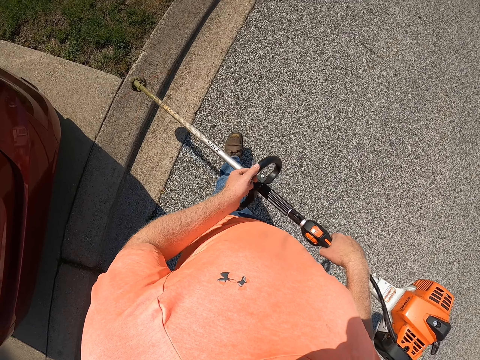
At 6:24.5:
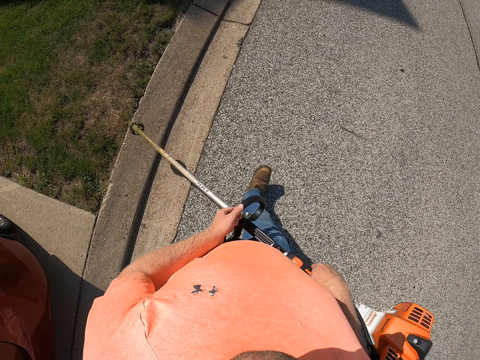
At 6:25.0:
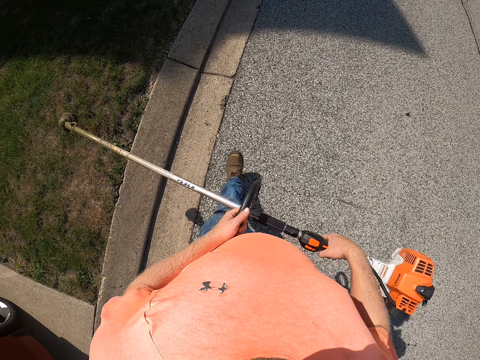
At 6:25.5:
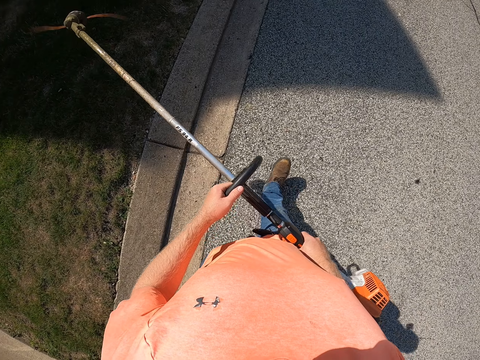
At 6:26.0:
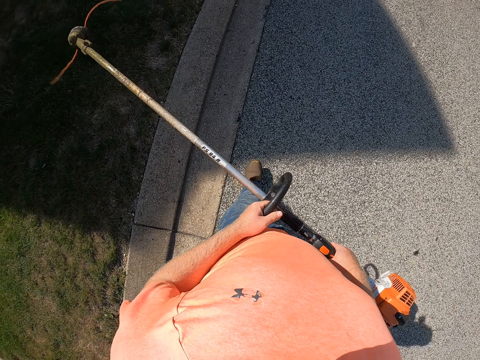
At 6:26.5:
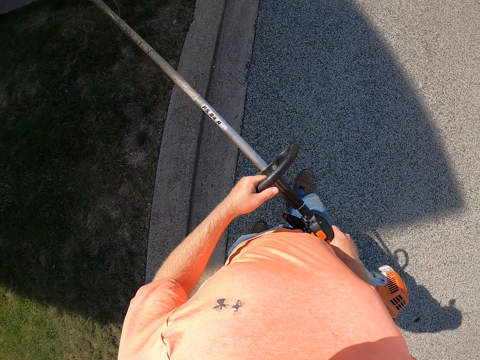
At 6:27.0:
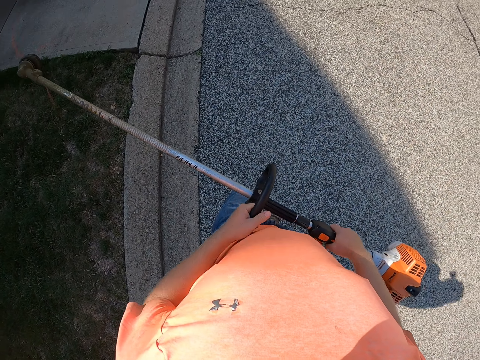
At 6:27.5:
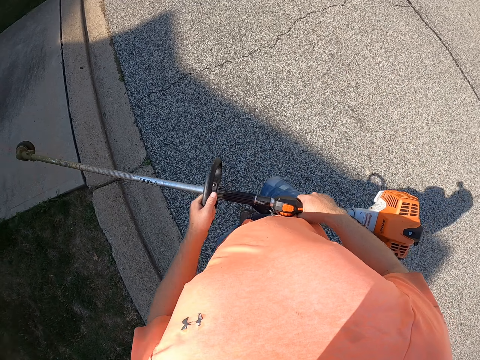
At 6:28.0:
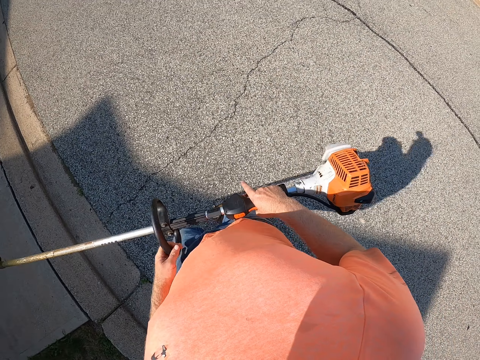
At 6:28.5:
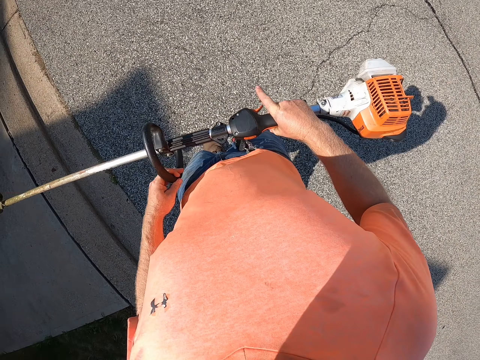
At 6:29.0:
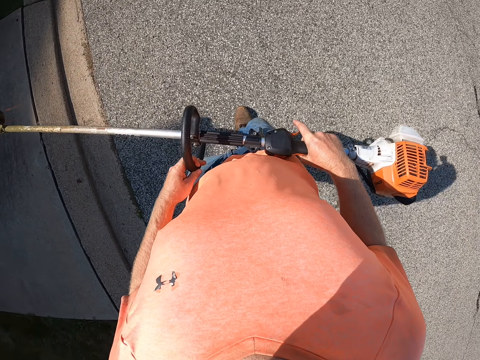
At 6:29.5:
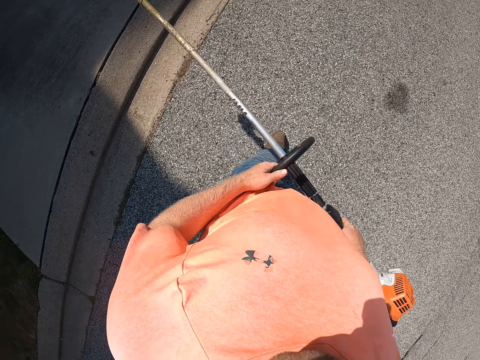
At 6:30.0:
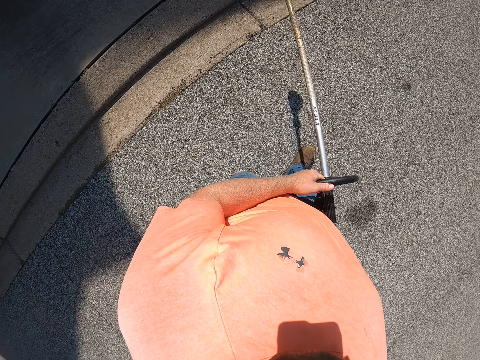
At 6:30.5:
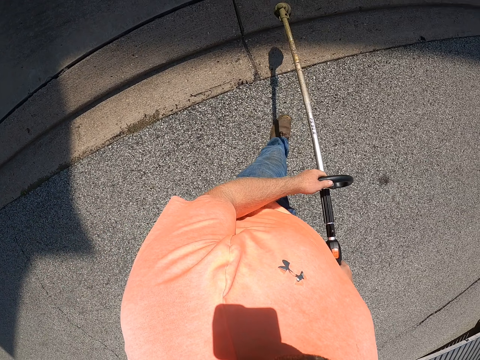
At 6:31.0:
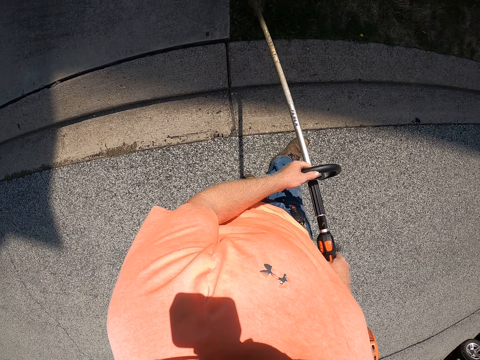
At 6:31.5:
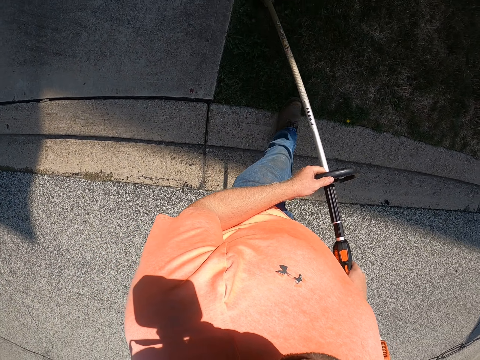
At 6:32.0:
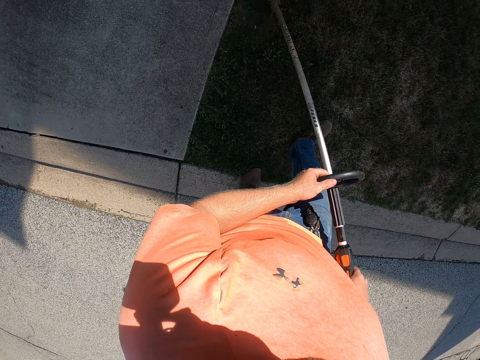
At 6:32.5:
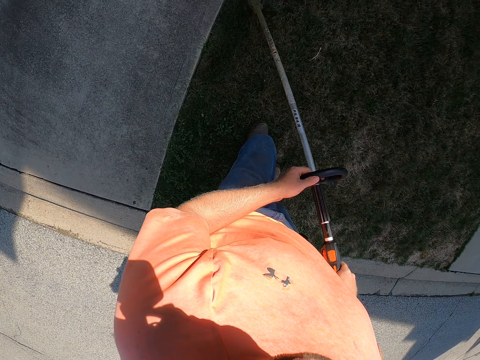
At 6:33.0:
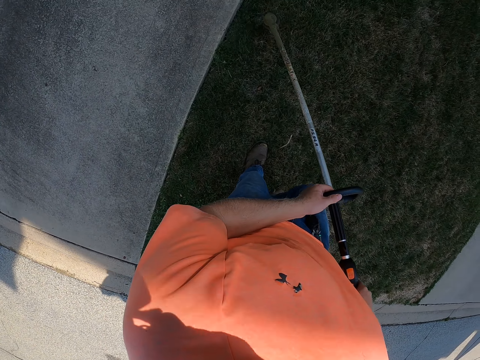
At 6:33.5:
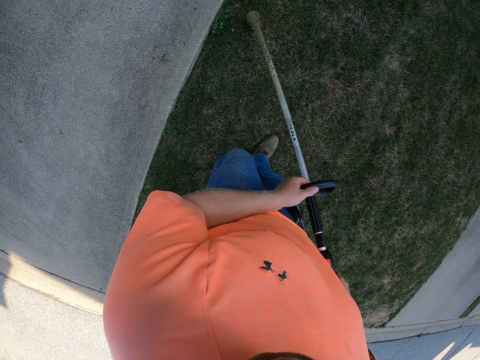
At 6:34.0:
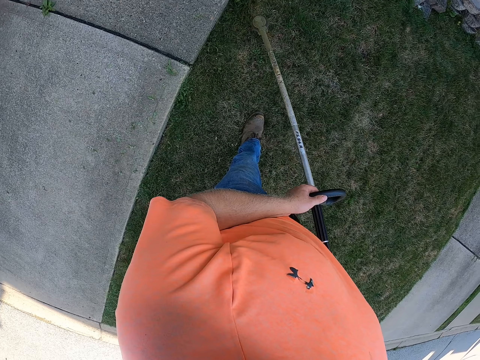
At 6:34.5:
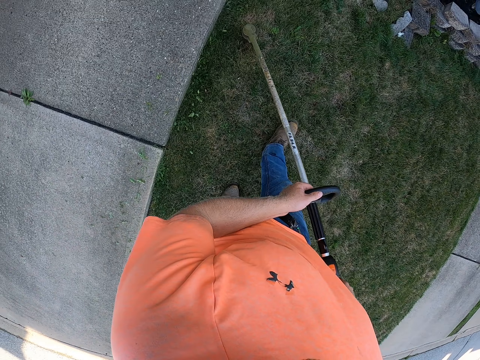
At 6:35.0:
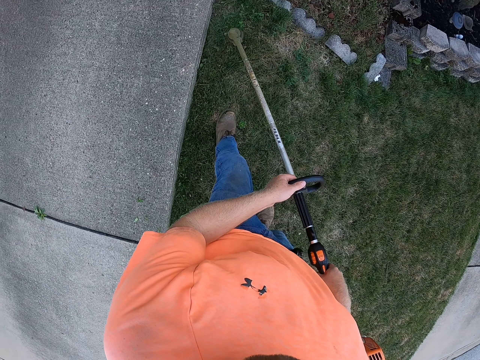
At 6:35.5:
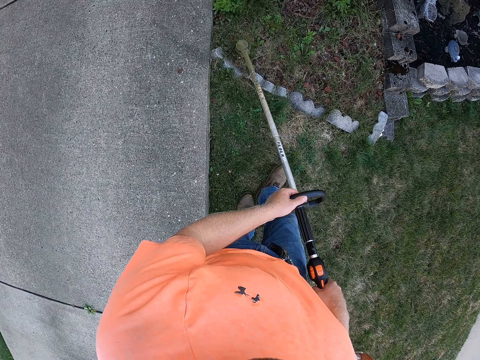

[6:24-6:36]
The camera wearer trims a lawn with the grass trimmer in both hands.

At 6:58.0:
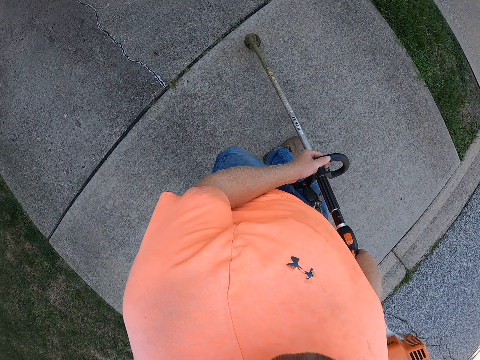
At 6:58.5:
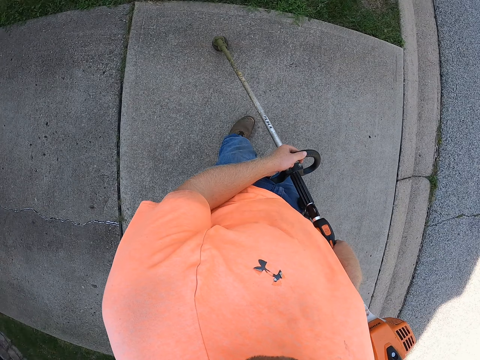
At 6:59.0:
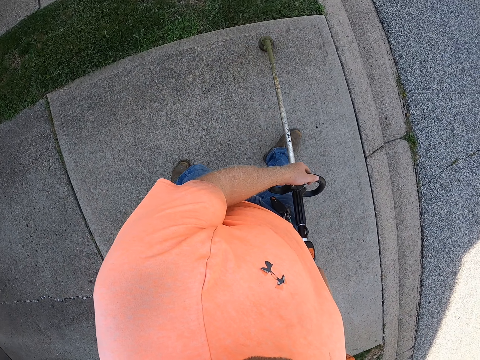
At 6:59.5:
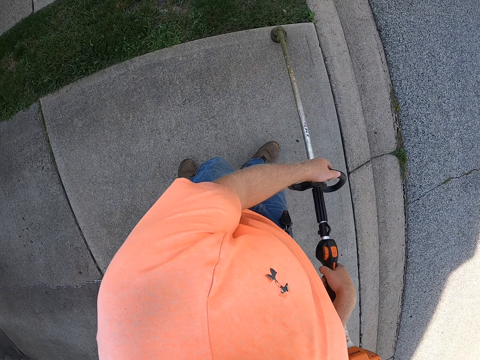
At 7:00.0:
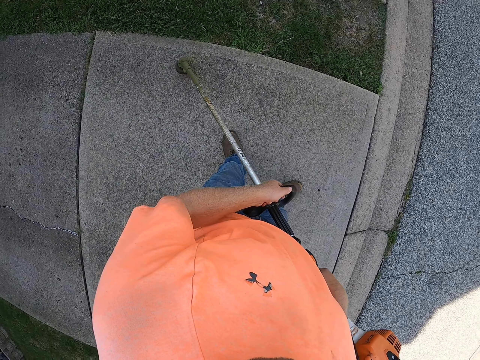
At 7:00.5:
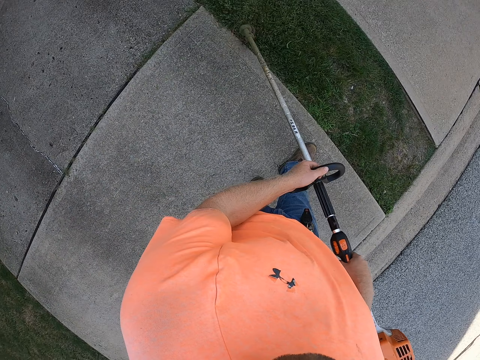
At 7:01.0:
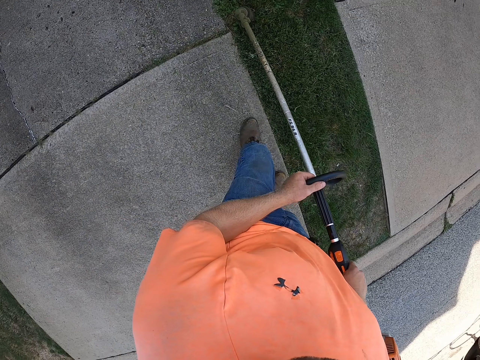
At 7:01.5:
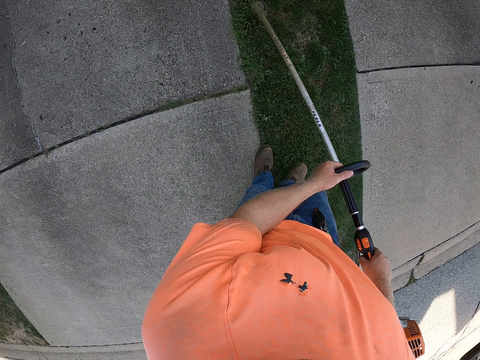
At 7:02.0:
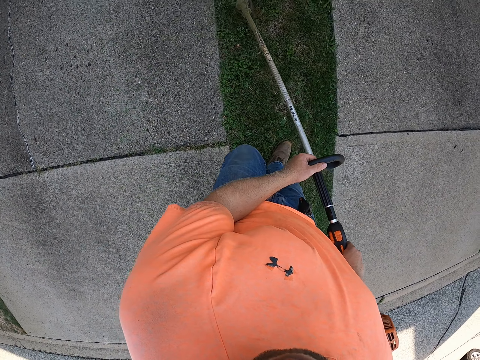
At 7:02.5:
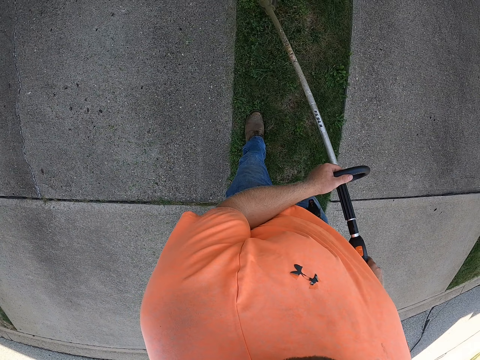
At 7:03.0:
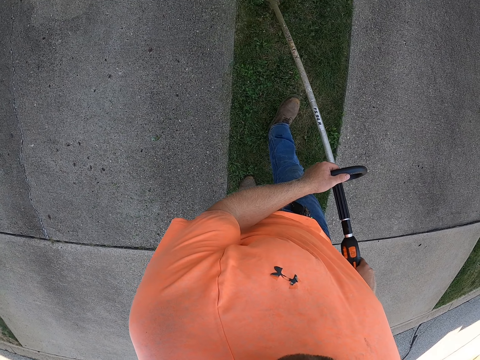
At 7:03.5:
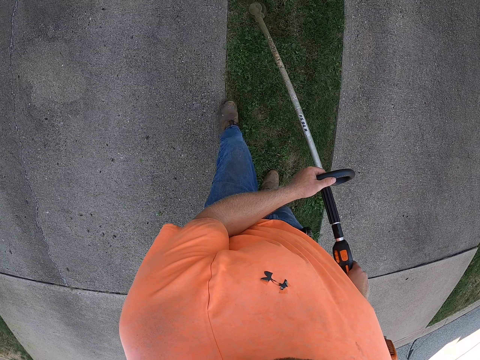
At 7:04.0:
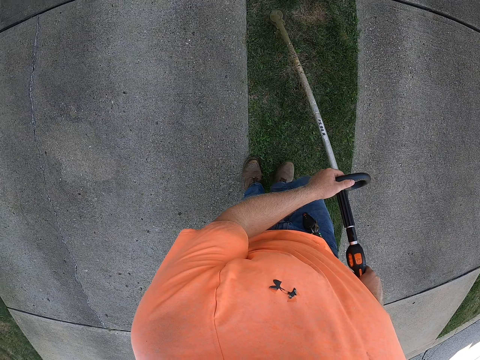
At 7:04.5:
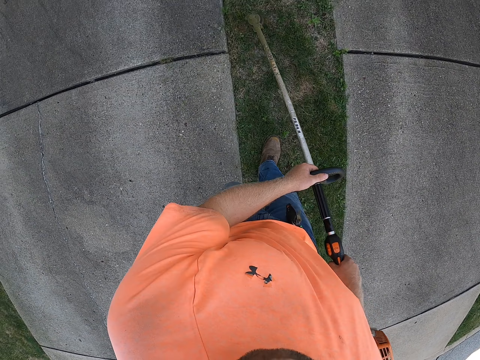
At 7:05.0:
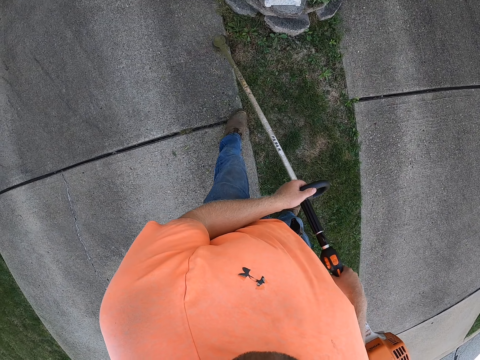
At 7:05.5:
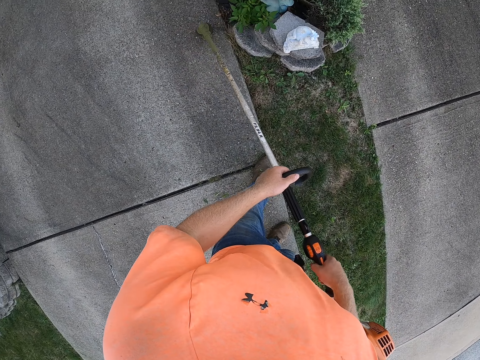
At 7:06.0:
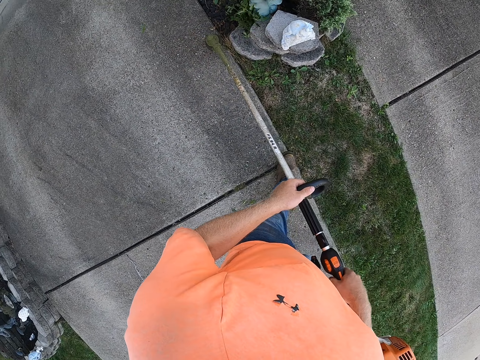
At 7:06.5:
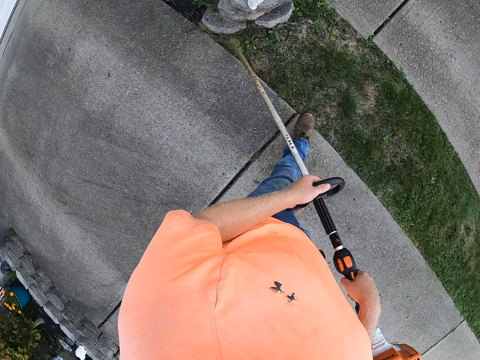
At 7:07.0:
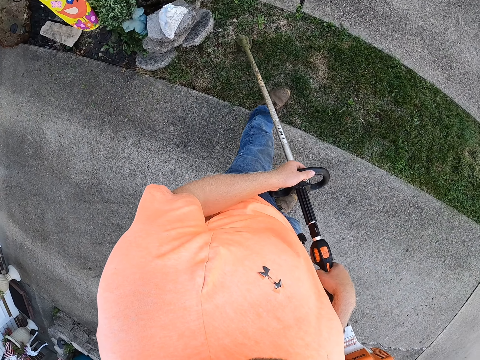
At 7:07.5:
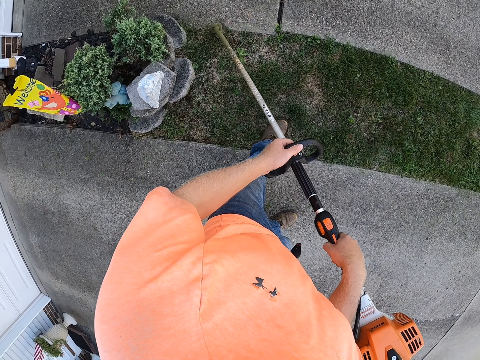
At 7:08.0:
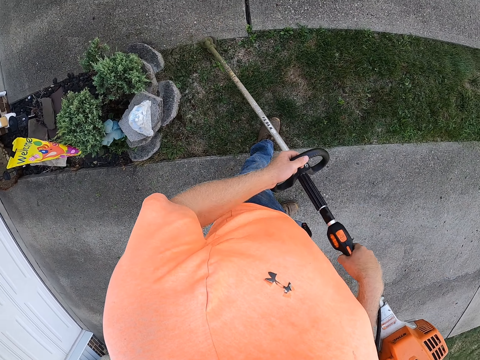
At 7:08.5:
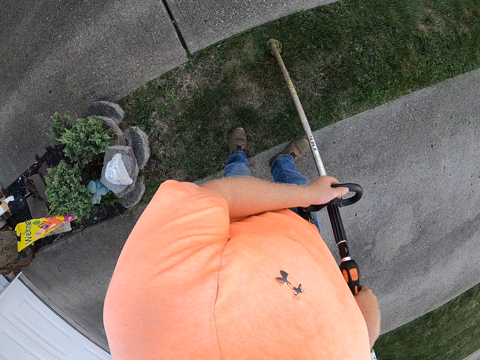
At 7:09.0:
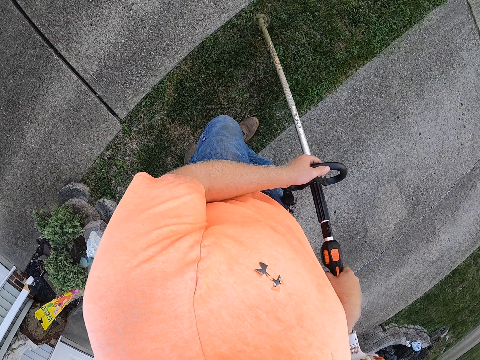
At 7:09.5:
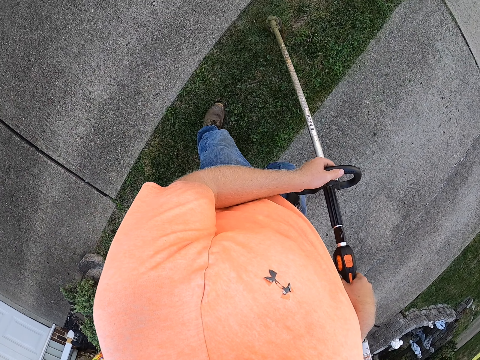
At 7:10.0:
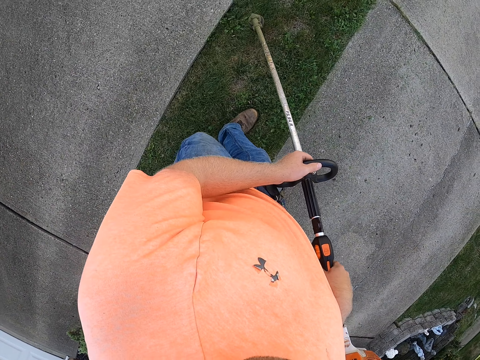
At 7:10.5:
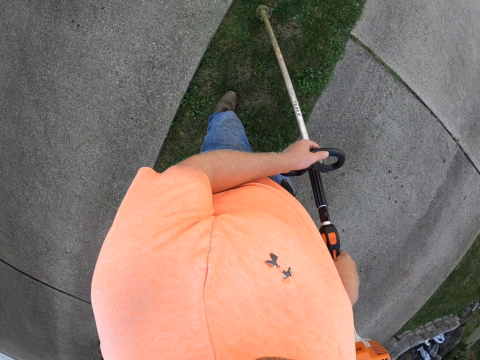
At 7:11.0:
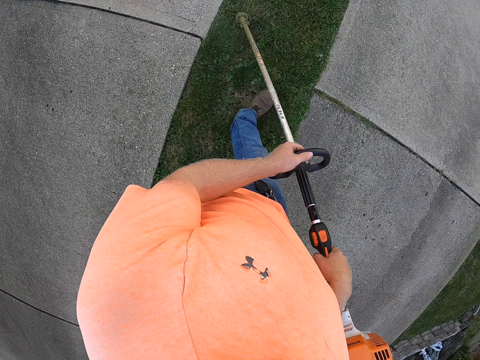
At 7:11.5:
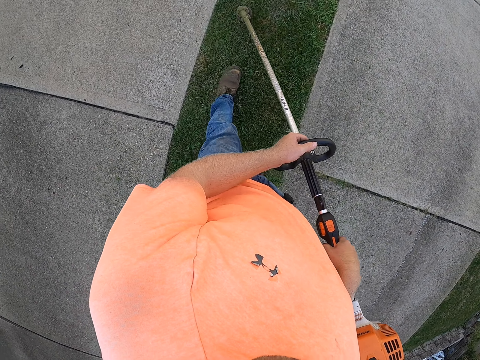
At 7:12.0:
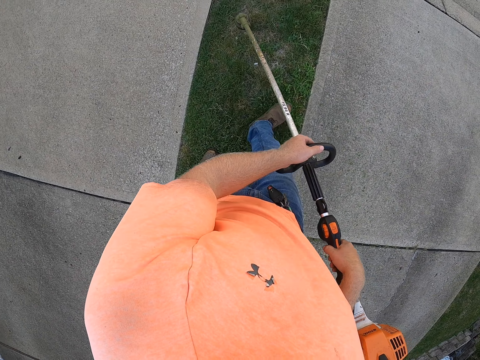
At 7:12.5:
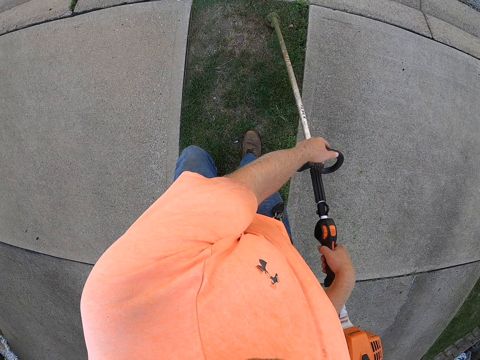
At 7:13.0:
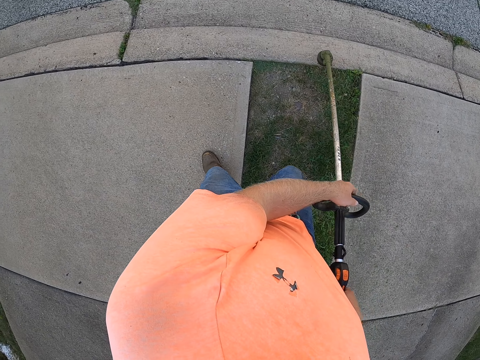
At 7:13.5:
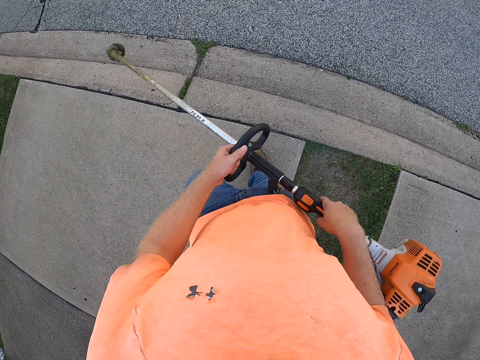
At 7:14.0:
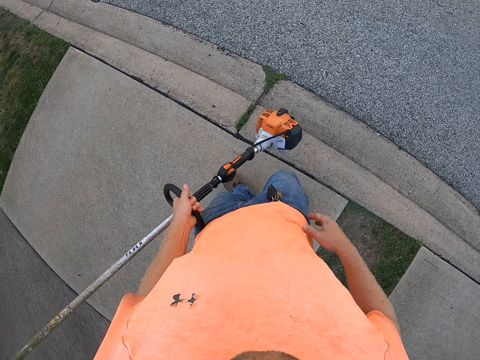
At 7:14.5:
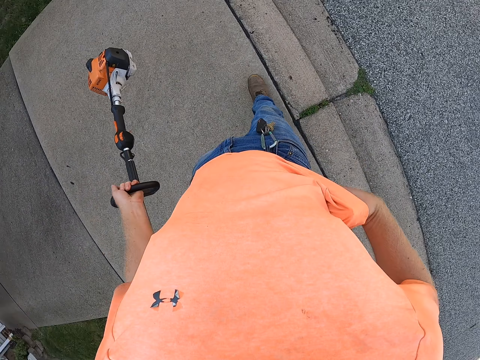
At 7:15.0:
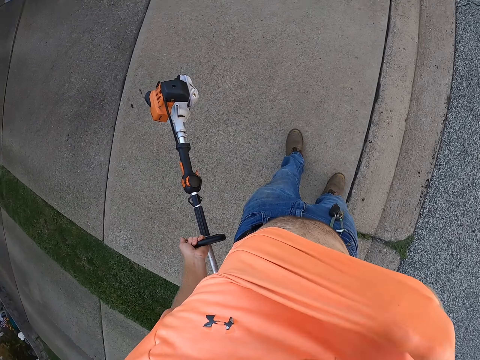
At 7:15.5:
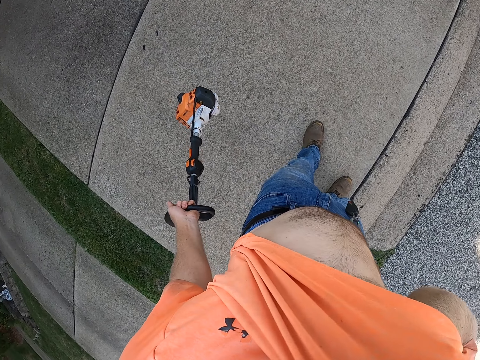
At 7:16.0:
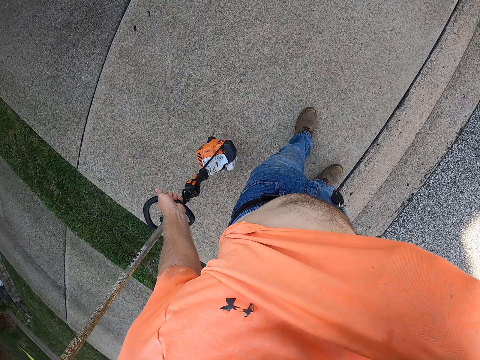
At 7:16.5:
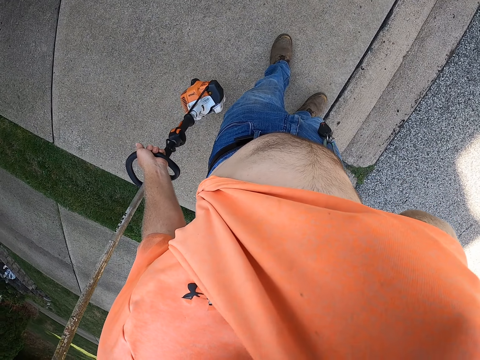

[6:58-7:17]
The camera wearer trims a lawn with the grass trimmer in both hands. He holds the grass trimmer in his left hand. He wipes his face with his t-shirt in his right hand.
